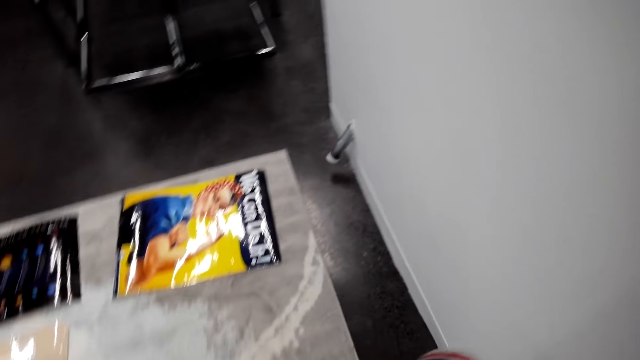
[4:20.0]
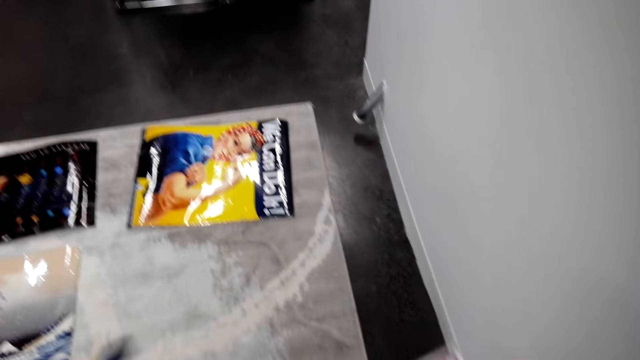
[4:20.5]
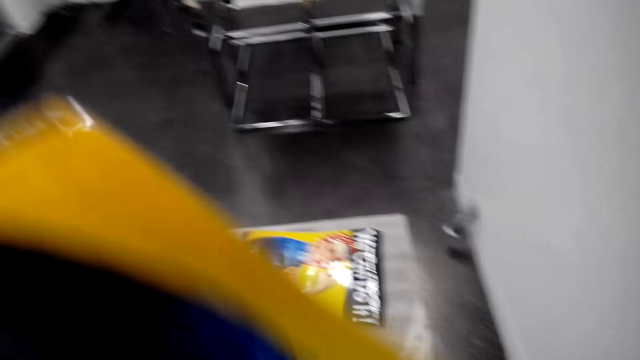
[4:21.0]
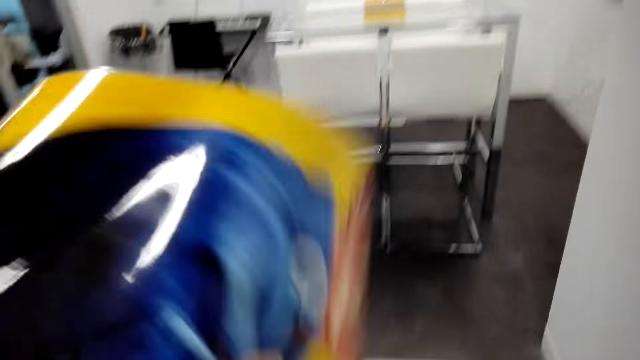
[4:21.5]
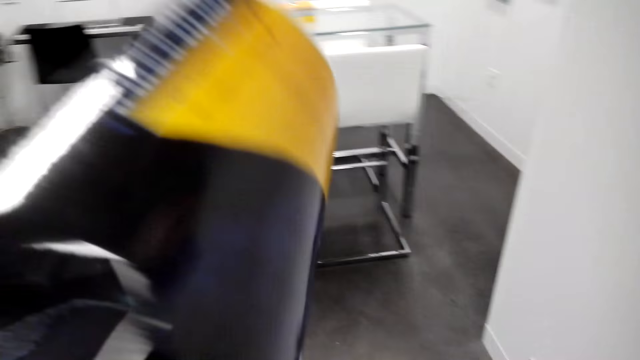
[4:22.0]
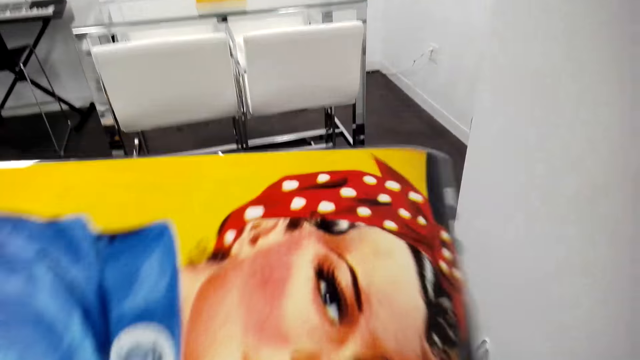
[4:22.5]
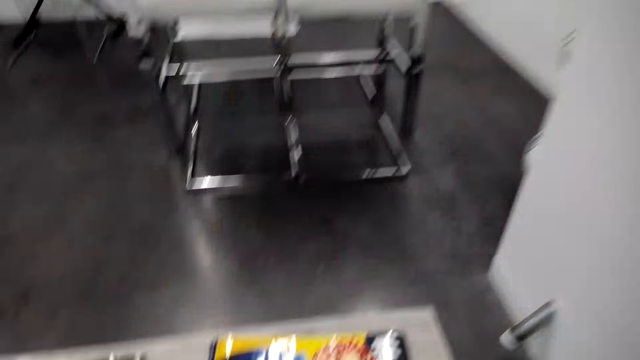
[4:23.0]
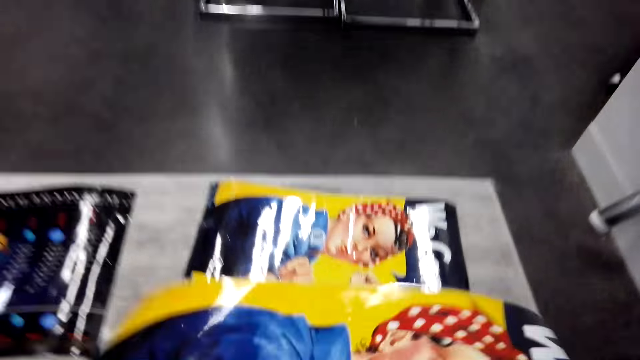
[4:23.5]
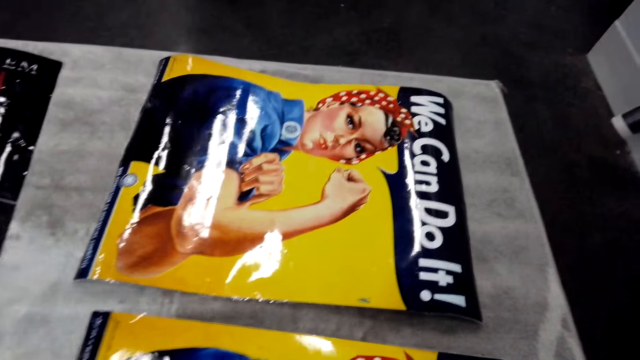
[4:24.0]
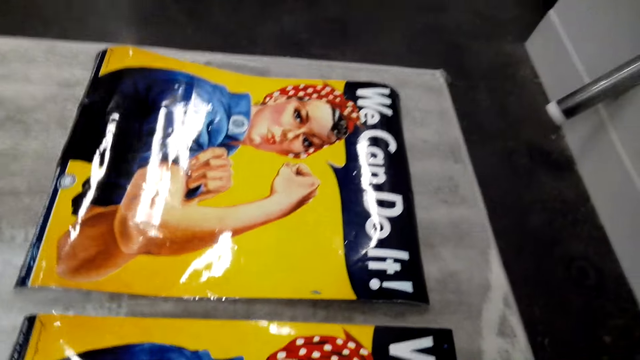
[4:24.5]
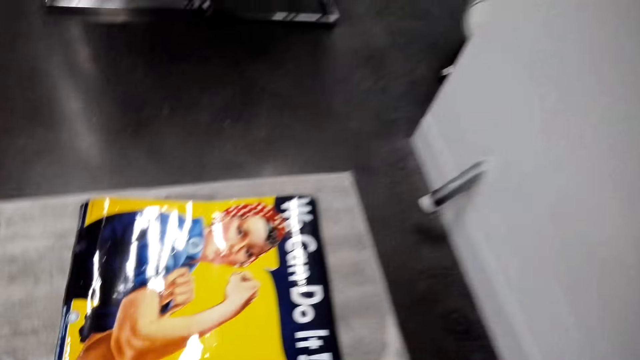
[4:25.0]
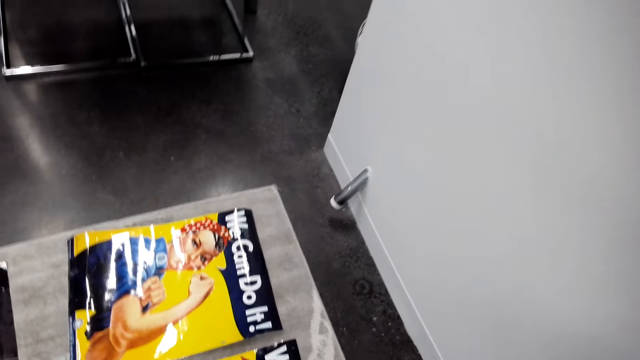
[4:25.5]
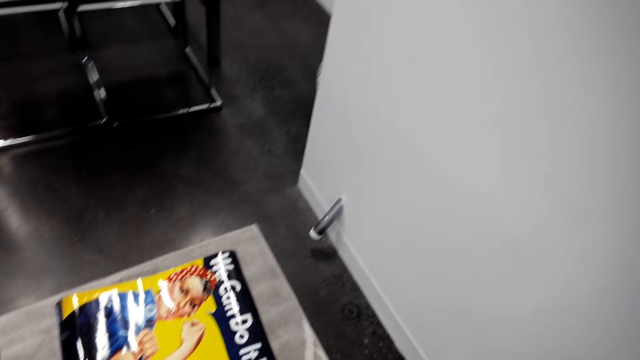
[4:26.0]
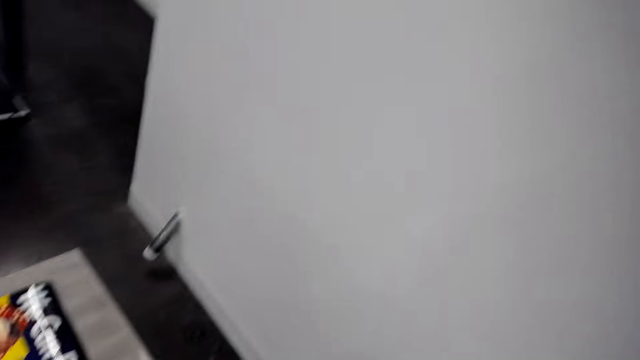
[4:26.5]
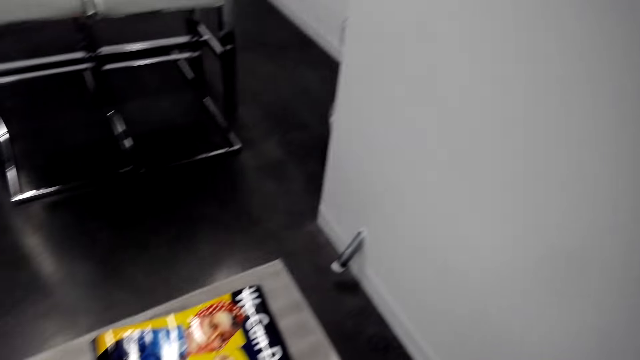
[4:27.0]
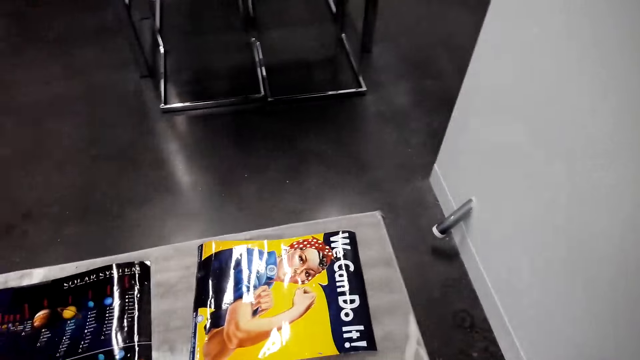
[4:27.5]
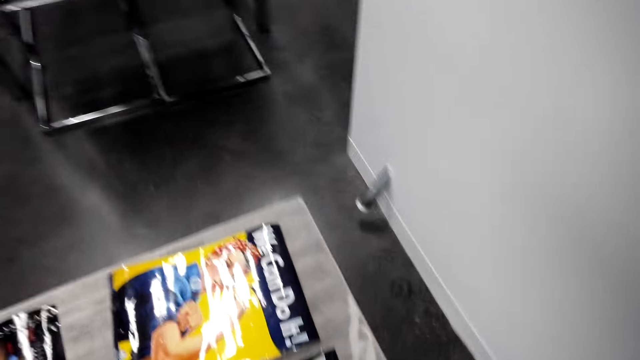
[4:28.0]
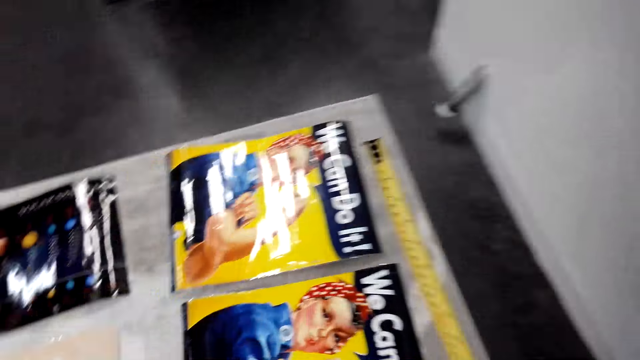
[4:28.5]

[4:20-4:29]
The camera wearer picks up a picture on the floor. They hold the picture with hands. They put down the picture on the floor.

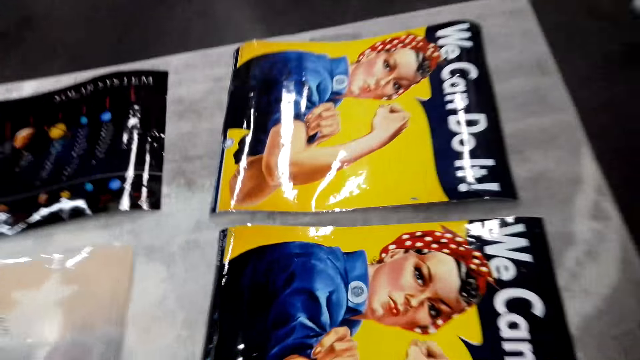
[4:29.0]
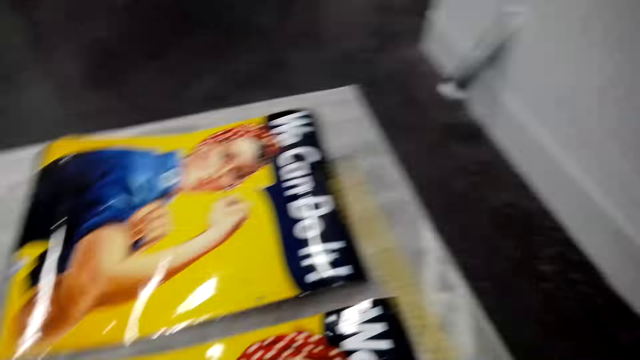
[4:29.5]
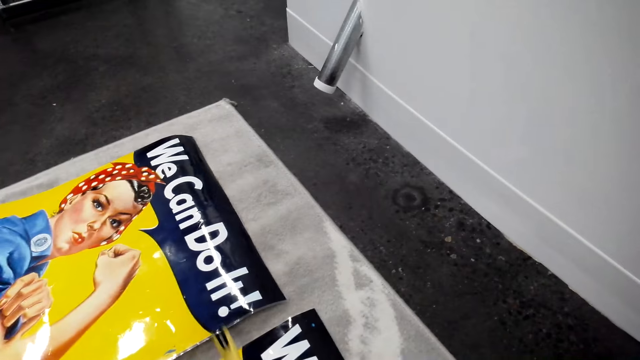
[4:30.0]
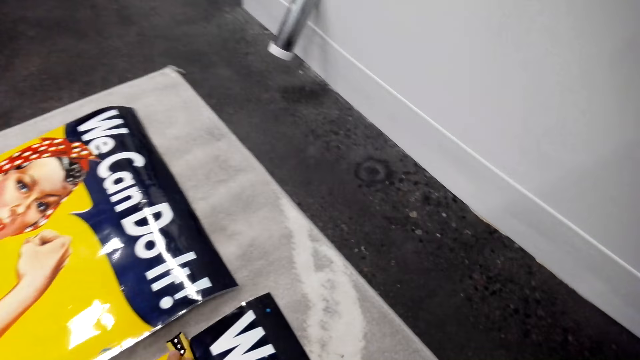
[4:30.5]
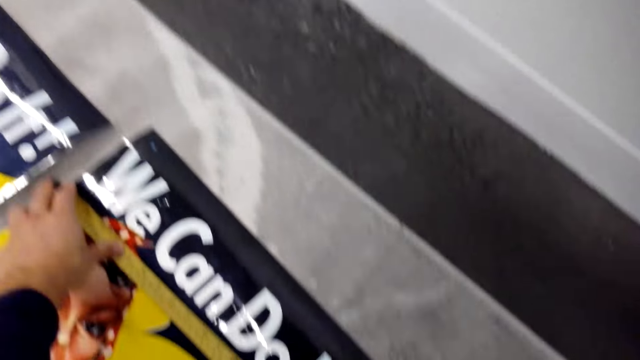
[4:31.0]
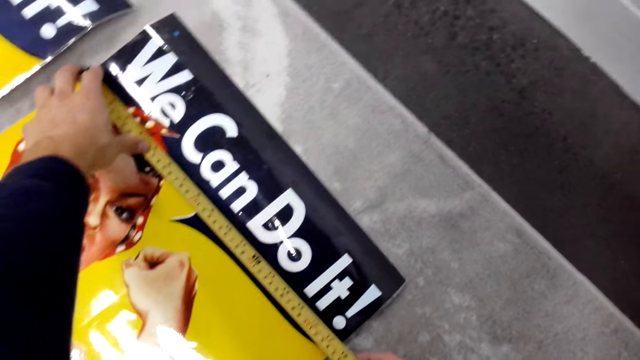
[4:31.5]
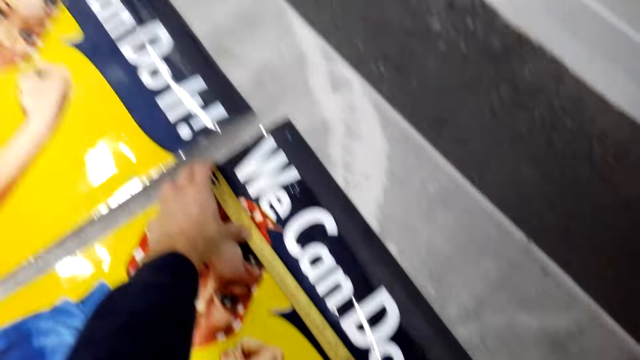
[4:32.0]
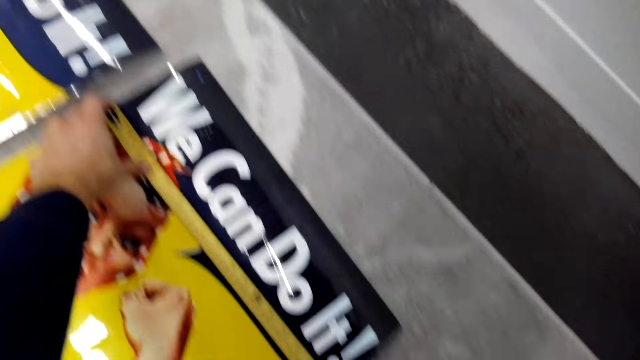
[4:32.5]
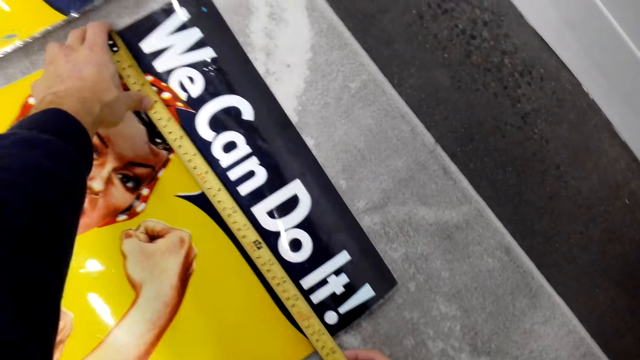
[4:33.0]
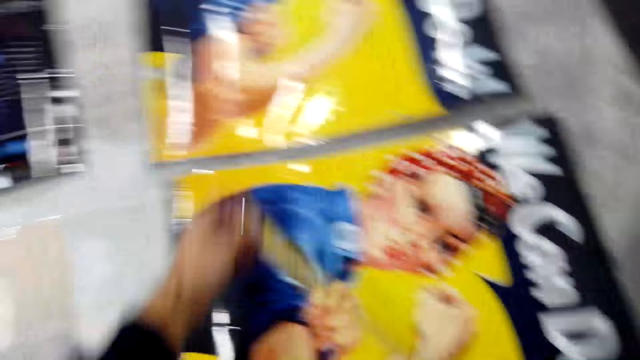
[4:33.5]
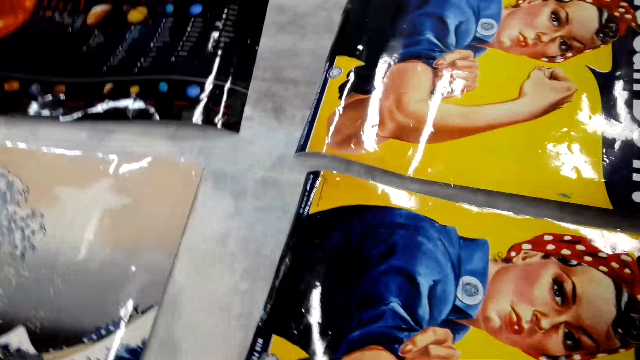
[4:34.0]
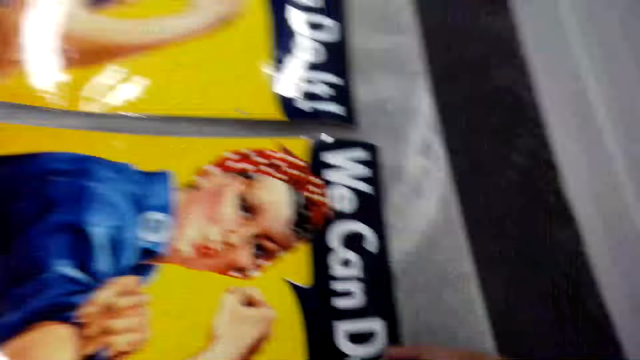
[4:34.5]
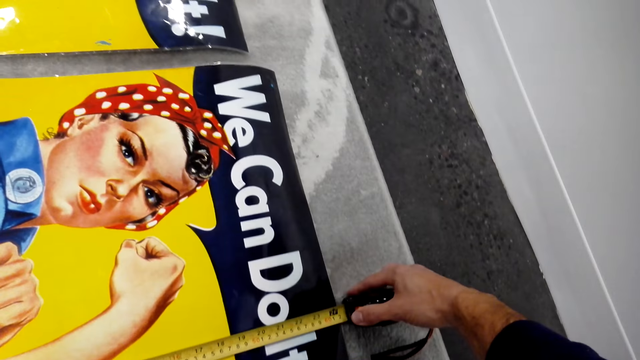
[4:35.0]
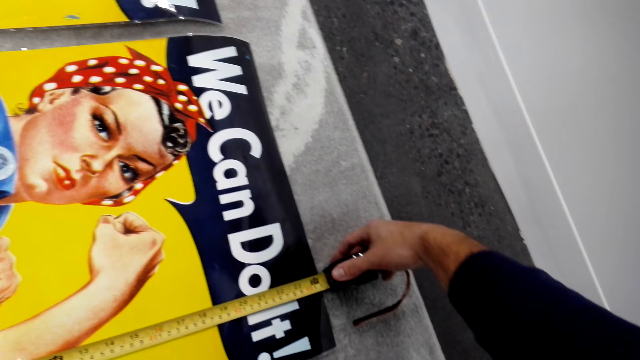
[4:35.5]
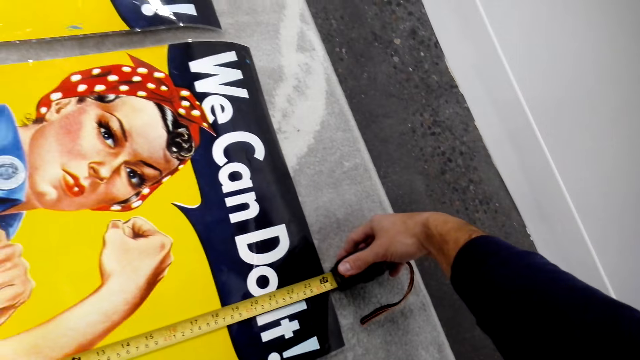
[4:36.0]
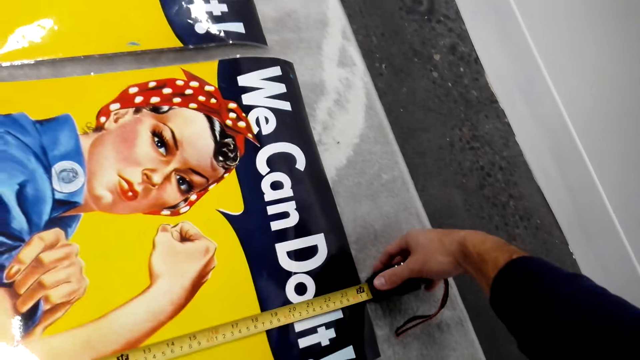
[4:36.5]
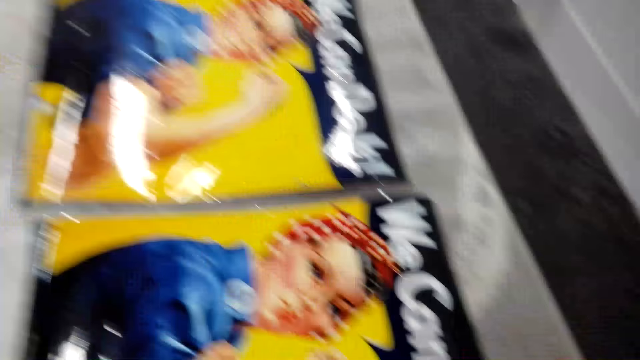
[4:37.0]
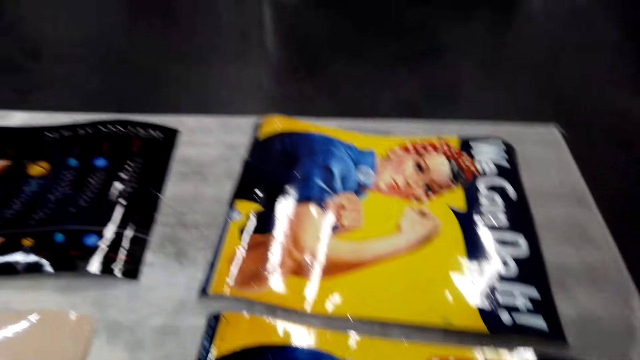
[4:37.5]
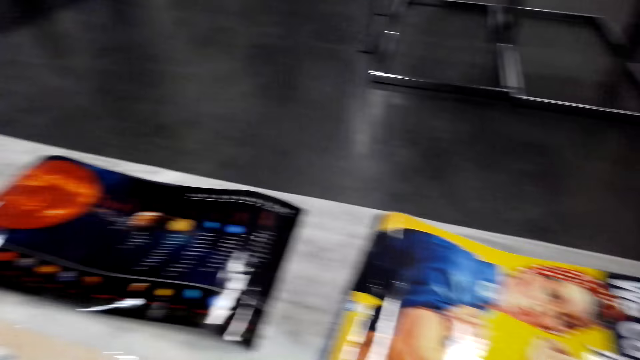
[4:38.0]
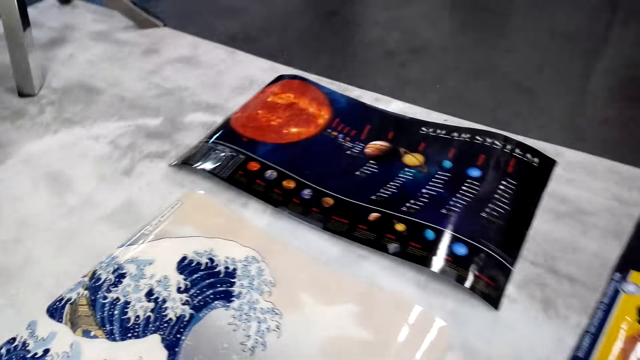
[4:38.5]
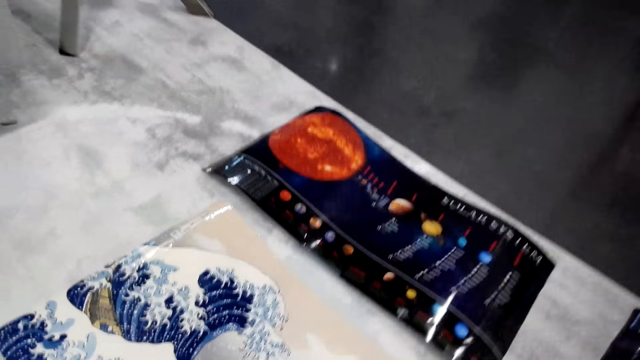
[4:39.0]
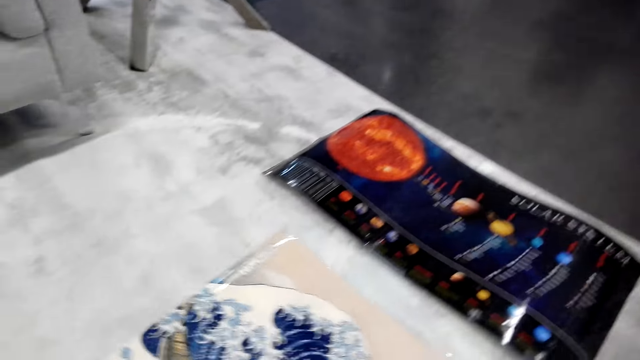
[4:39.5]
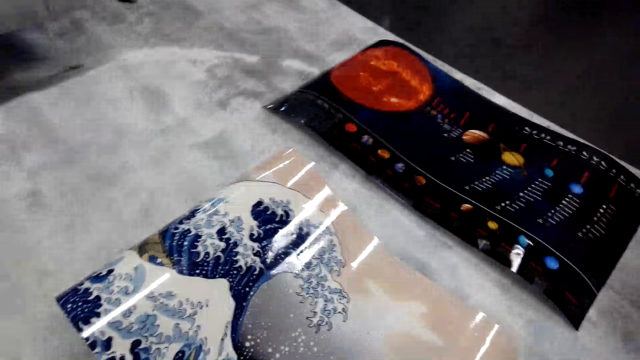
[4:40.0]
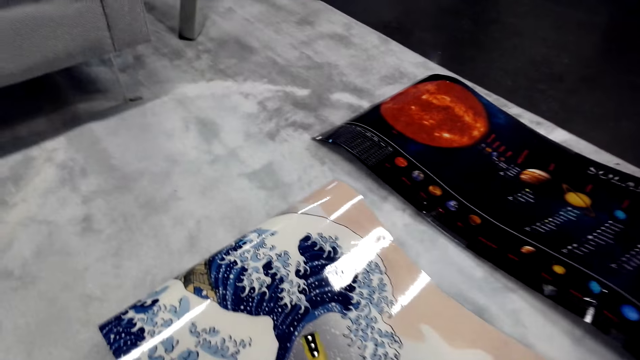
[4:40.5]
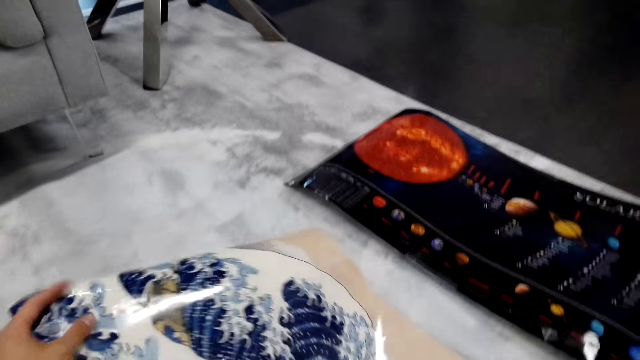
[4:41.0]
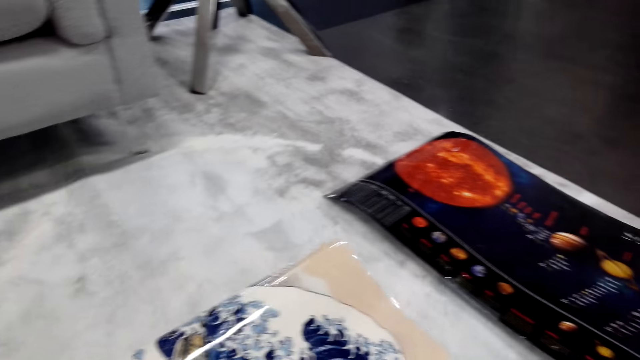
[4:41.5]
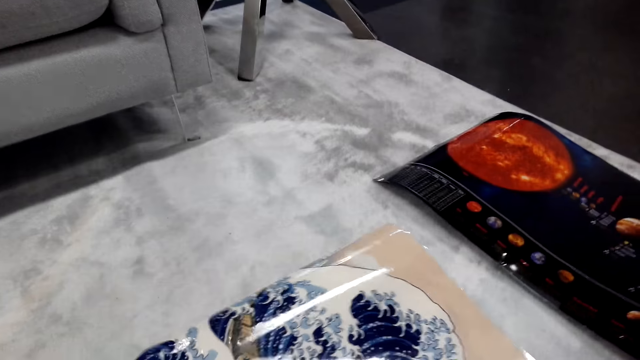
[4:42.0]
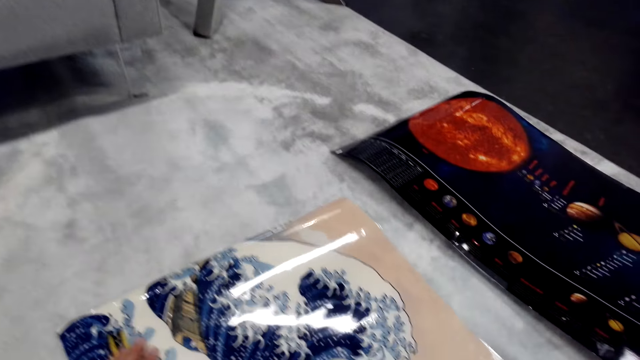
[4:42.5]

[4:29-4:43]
The camera wearer measures a picture with a tape measure. They move the picture on the floor.
